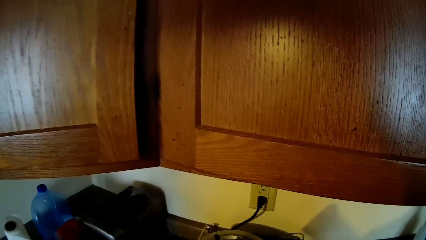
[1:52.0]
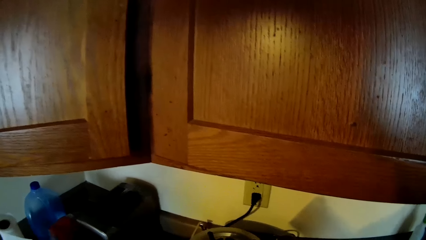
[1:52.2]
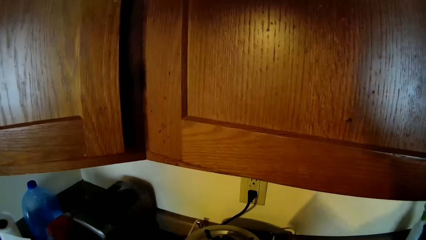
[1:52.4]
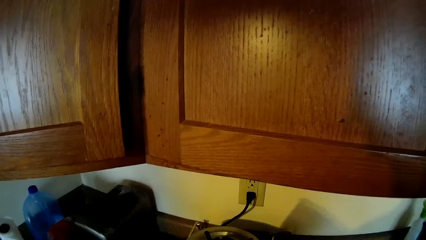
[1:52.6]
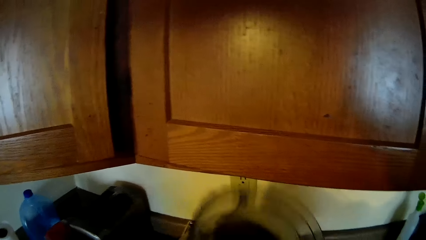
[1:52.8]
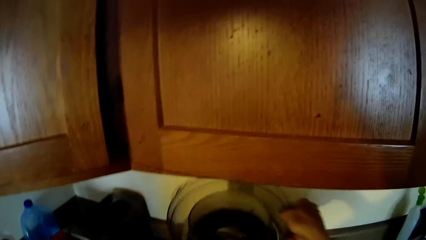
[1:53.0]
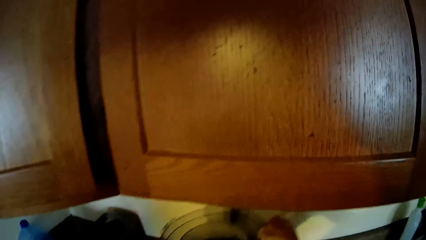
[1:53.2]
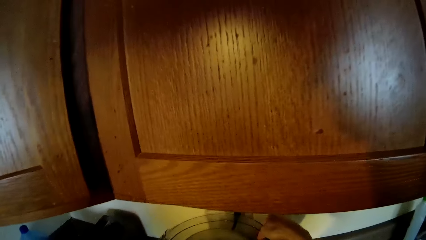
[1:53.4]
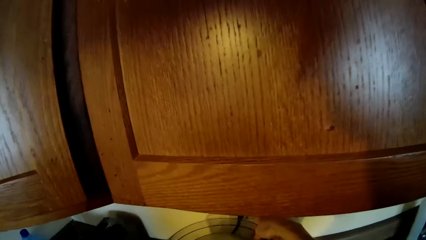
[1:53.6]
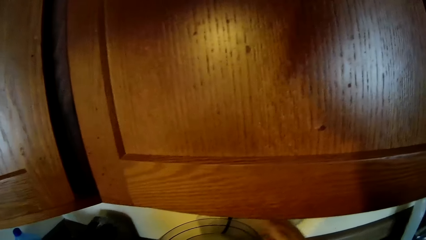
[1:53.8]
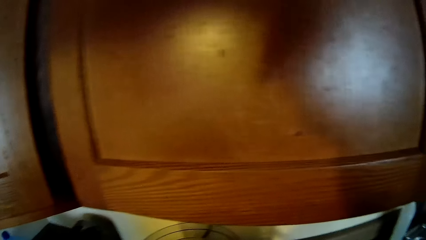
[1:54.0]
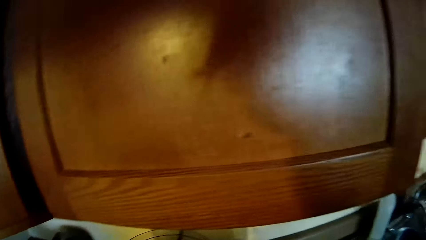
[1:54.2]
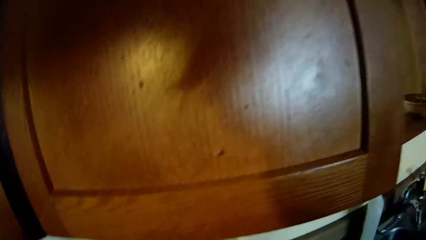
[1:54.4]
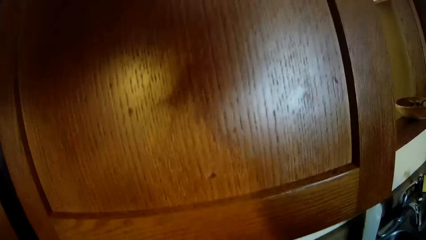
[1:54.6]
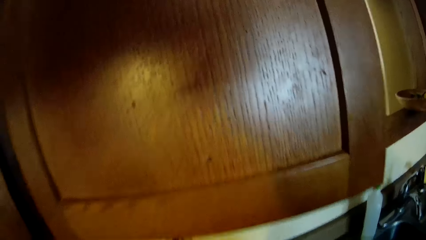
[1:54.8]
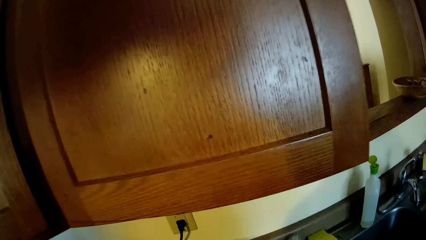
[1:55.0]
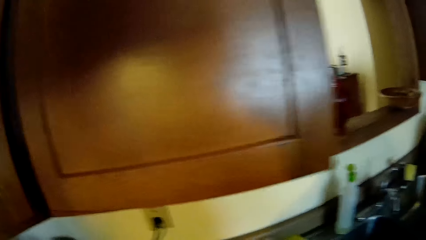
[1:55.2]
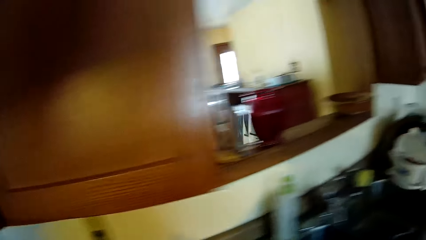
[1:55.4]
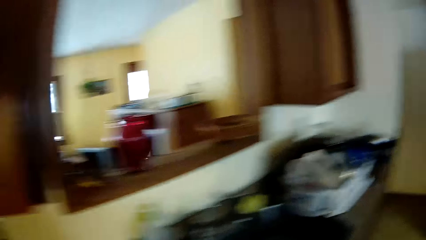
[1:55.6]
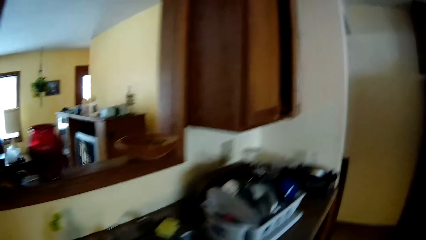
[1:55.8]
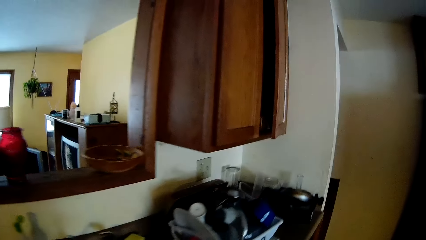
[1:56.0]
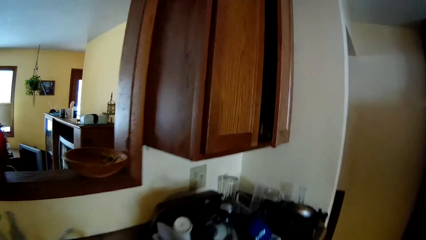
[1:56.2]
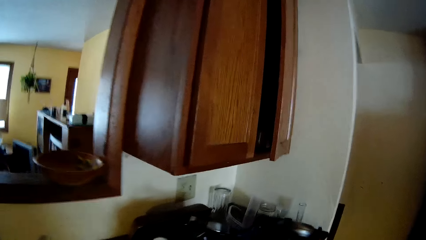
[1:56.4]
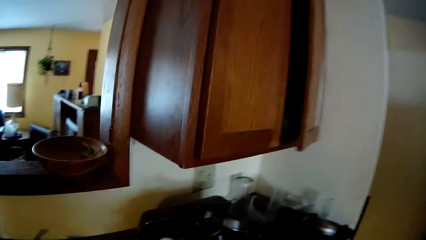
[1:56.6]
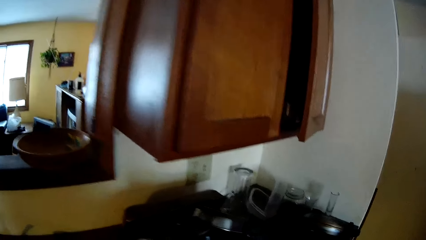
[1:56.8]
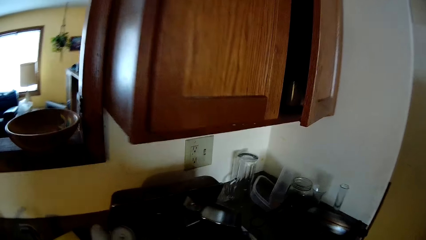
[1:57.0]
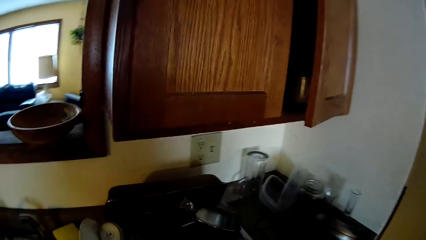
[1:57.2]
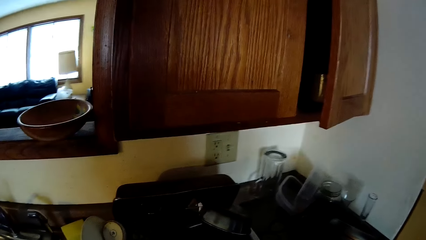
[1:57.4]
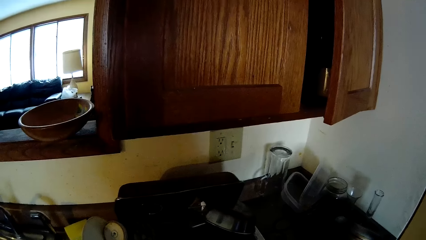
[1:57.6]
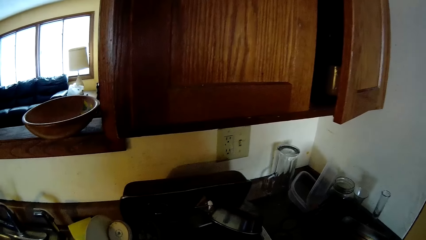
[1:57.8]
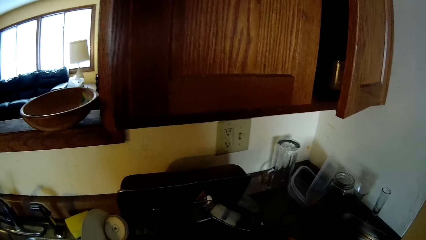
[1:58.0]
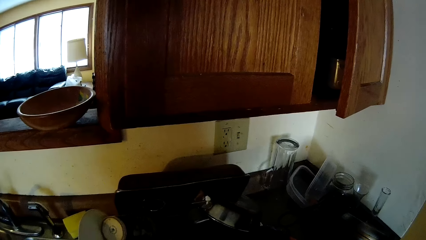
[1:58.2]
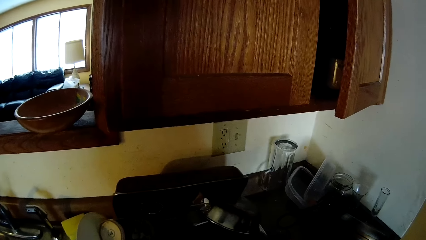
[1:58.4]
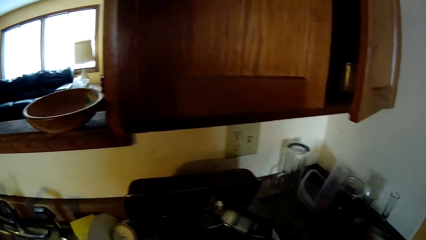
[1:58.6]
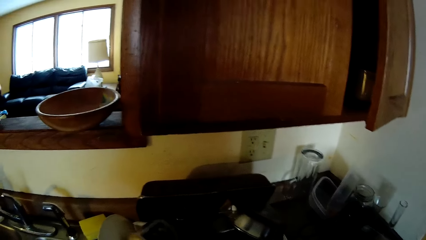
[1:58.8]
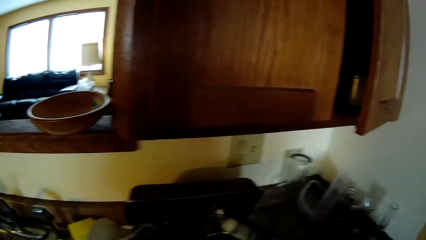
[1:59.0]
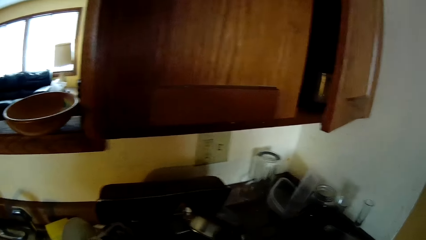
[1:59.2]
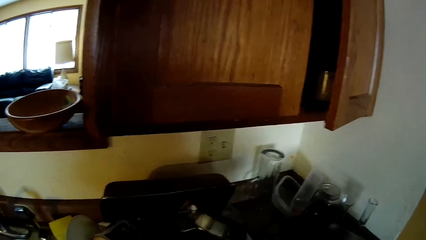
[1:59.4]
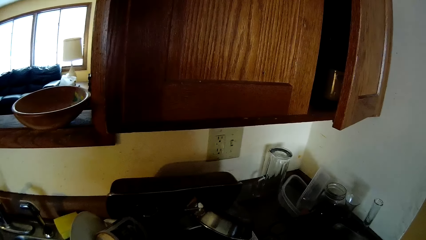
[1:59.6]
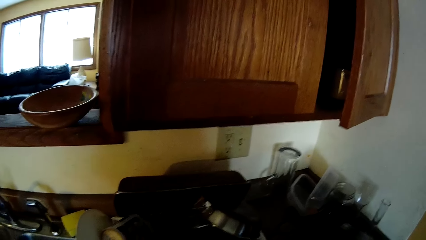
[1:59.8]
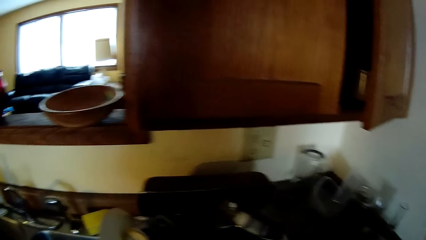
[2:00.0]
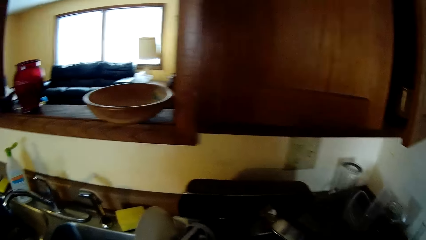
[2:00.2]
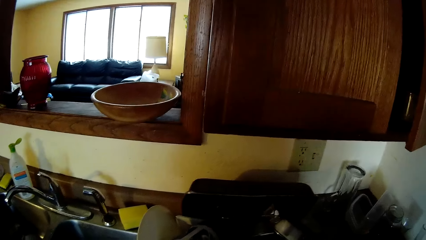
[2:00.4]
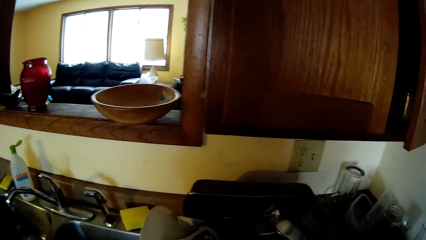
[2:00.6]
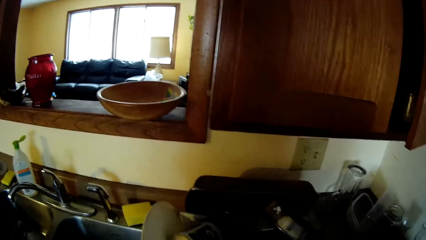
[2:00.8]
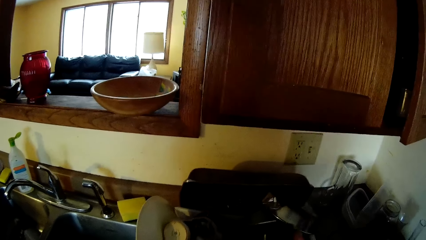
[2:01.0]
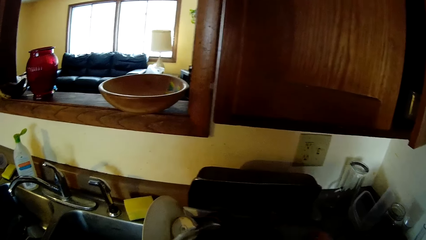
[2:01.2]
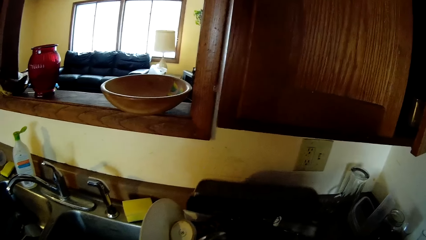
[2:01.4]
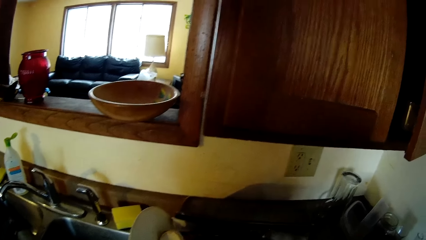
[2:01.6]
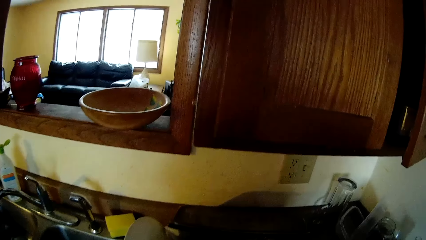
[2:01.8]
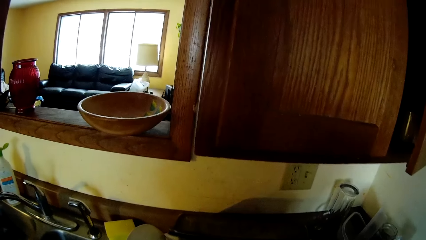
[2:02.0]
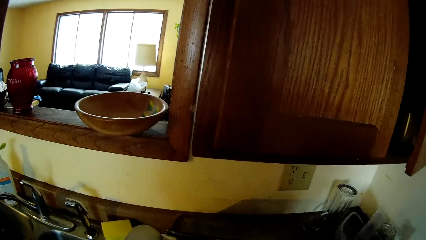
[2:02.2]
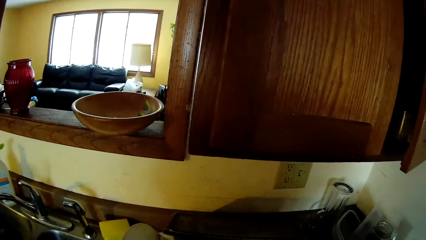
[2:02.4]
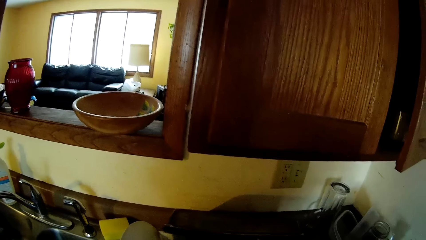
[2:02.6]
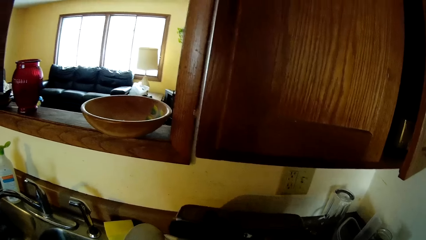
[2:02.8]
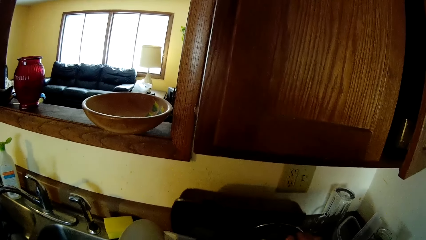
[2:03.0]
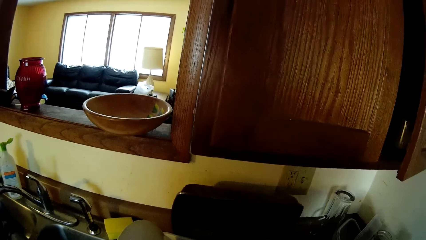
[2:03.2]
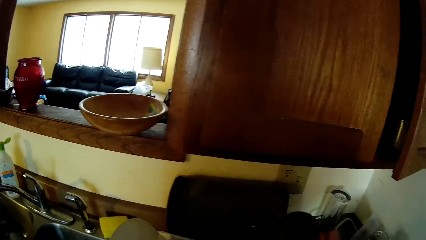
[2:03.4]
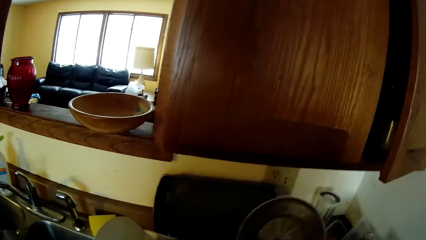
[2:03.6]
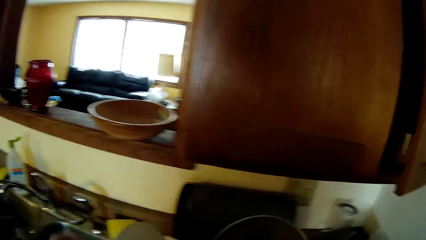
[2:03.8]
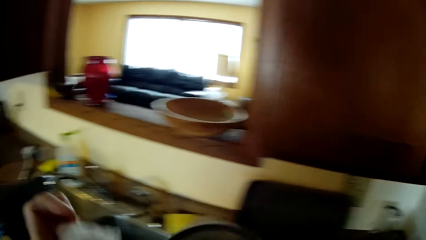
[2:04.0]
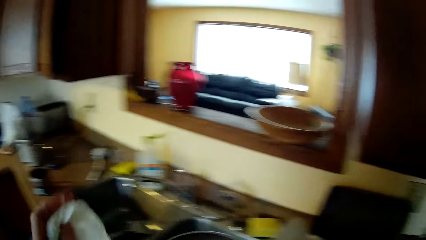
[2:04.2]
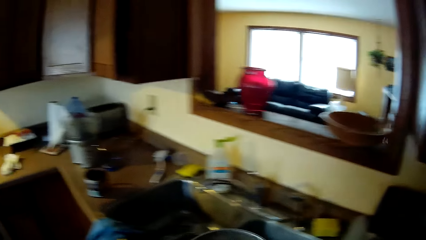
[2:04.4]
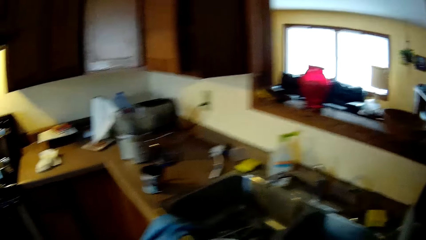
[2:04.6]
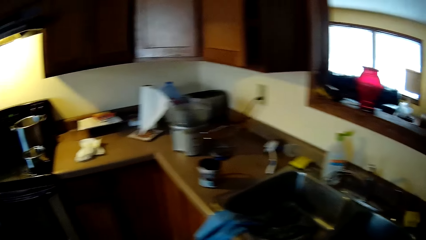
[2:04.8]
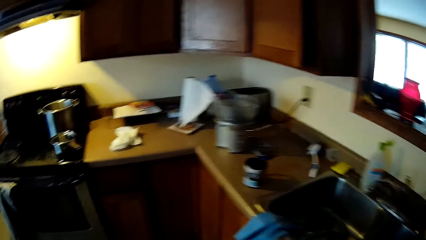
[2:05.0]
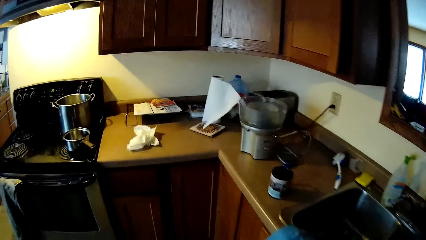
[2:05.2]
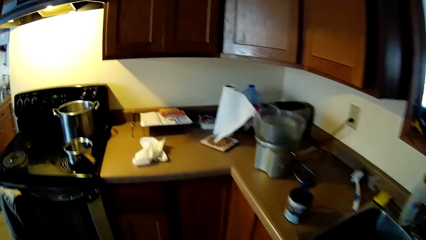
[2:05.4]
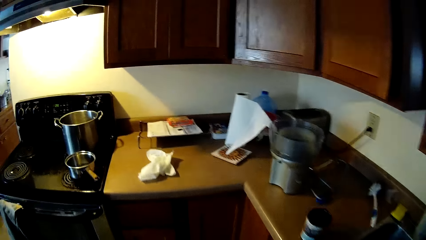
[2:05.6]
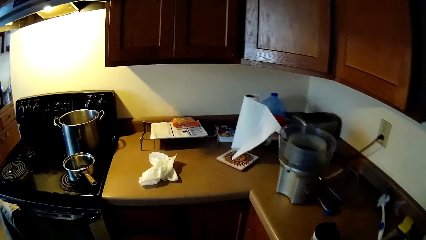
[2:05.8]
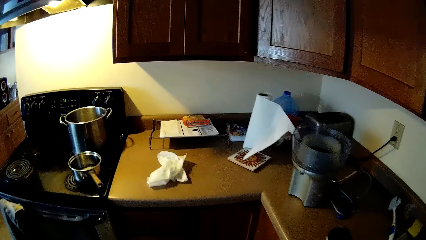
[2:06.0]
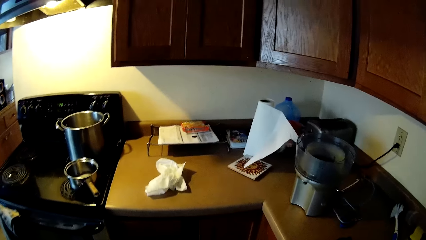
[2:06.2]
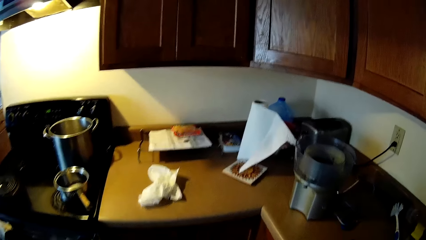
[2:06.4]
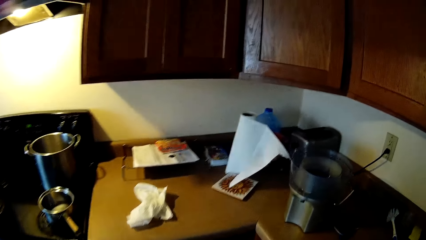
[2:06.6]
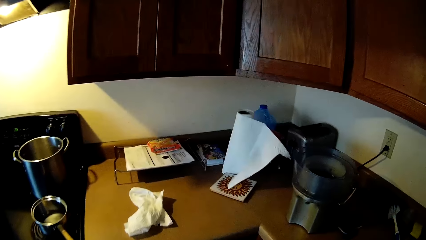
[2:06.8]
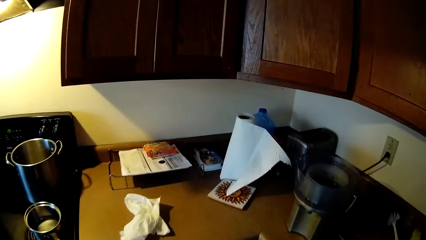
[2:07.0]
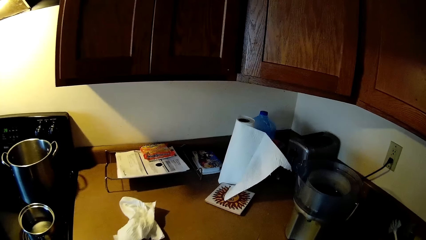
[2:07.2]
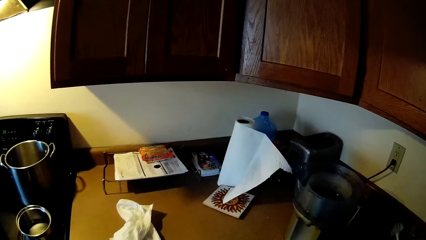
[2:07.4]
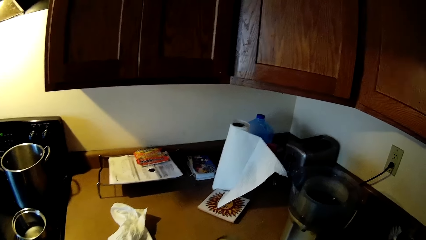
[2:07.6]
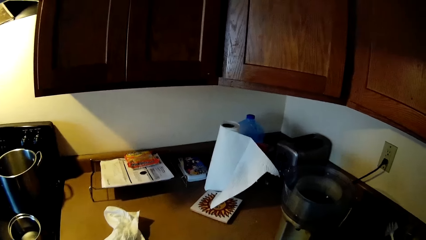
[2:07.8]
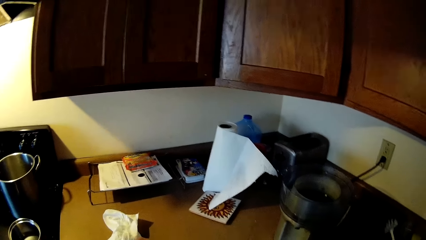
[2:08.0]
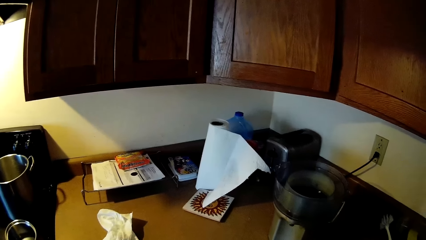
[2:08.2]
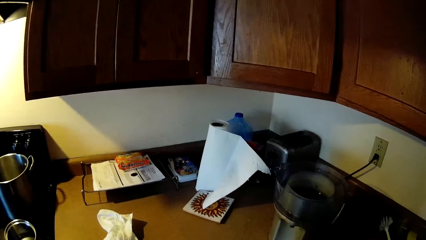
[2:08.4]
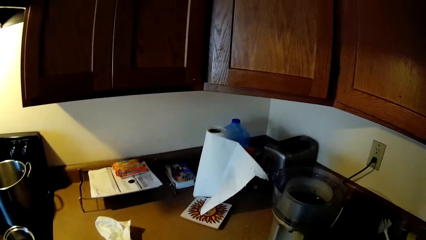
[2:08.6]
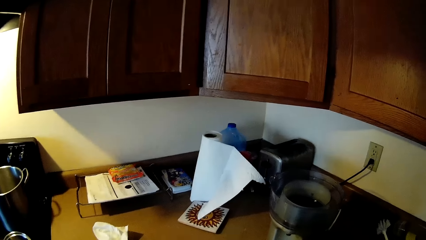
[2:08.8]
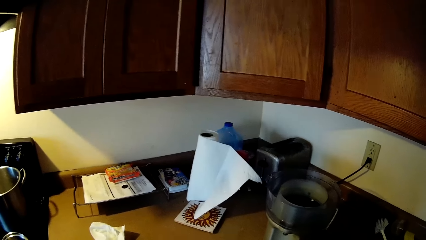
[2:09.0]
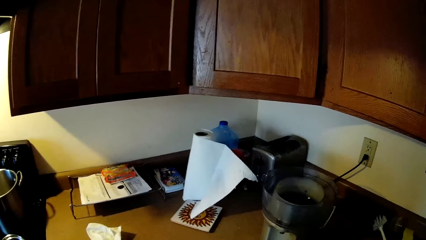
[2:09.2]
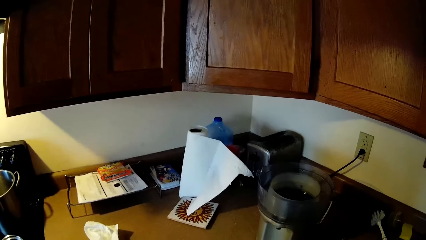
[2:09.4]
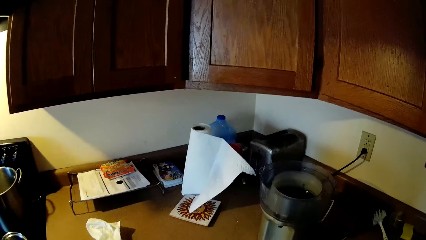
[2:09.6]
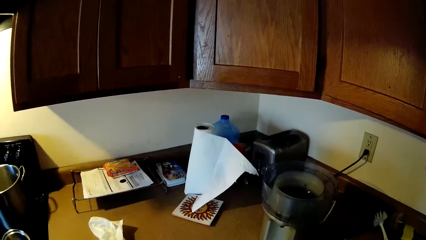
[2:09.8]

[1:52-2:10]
The camera wearer fixes the food processor bowl on a base with his right hand. He walks around. He opens something. He picks up a plate lid from a dish rack on top of the kitchen cabinet with his right hand. He holds a piece of kitchen roll in his left hand. He walks around.
